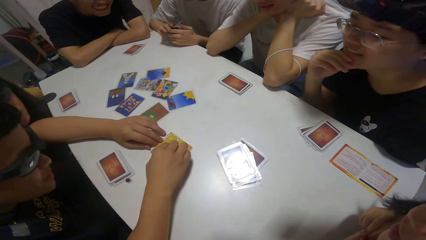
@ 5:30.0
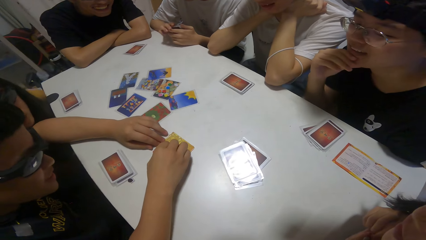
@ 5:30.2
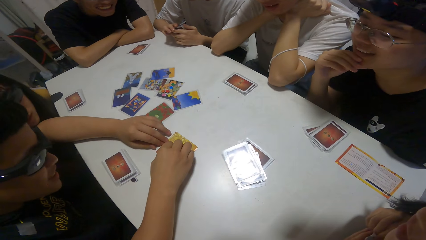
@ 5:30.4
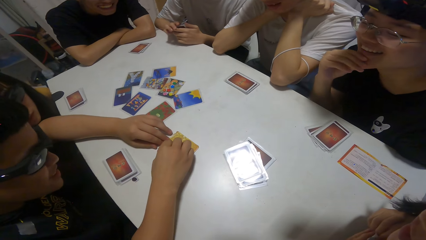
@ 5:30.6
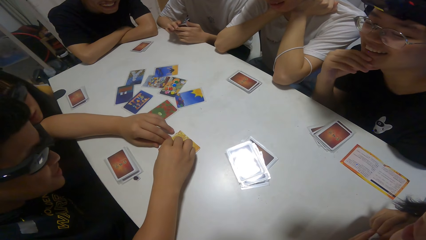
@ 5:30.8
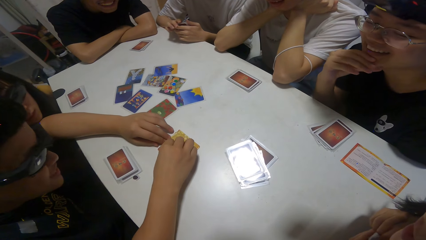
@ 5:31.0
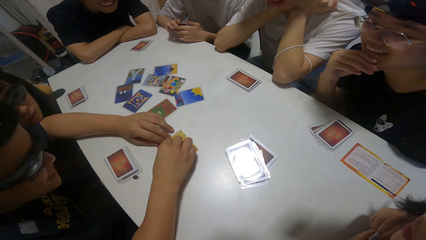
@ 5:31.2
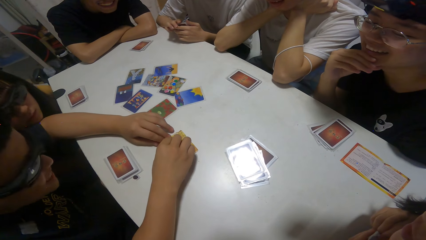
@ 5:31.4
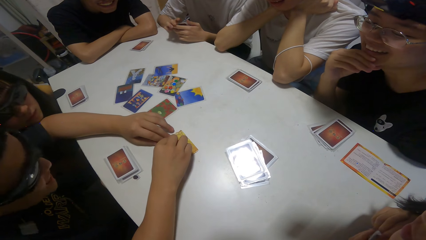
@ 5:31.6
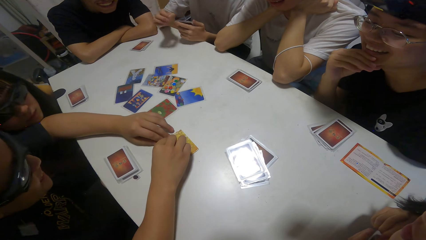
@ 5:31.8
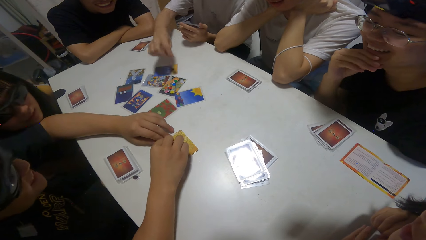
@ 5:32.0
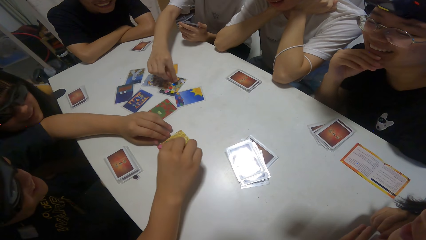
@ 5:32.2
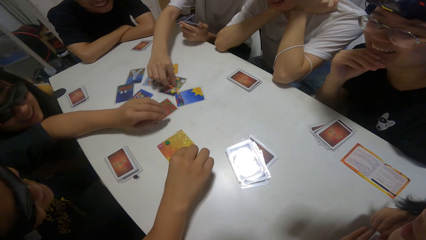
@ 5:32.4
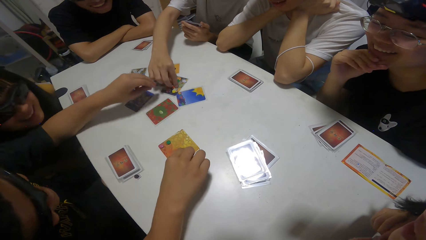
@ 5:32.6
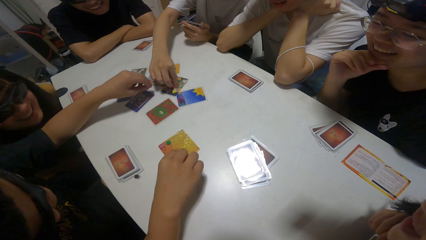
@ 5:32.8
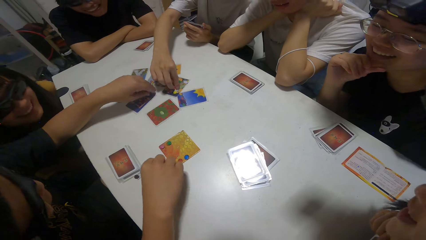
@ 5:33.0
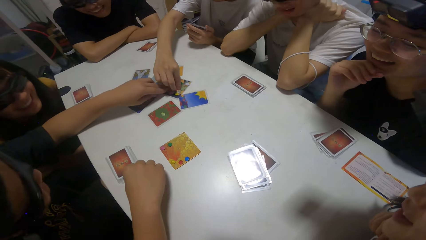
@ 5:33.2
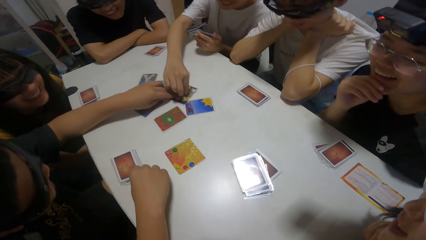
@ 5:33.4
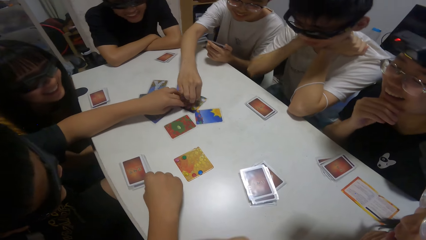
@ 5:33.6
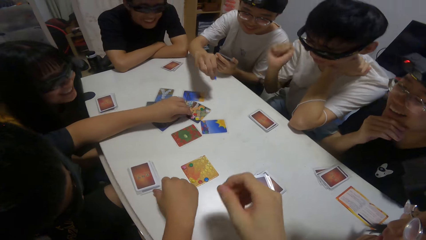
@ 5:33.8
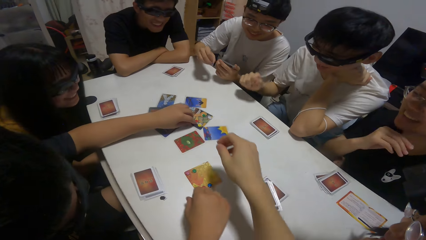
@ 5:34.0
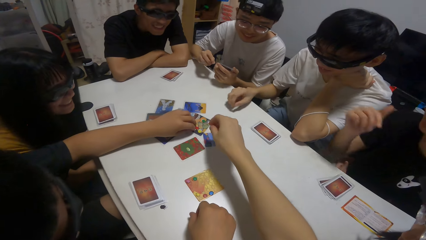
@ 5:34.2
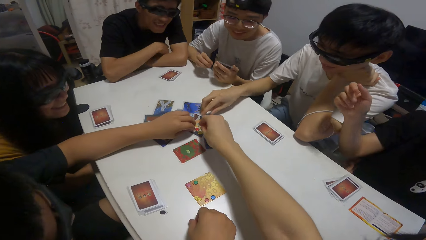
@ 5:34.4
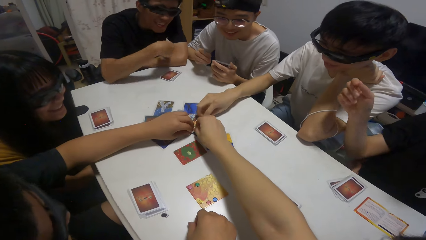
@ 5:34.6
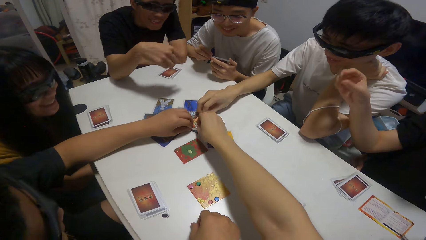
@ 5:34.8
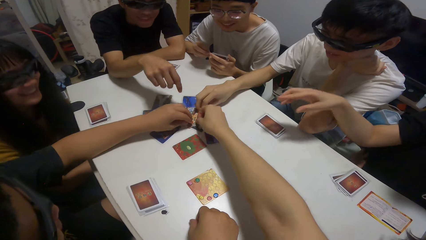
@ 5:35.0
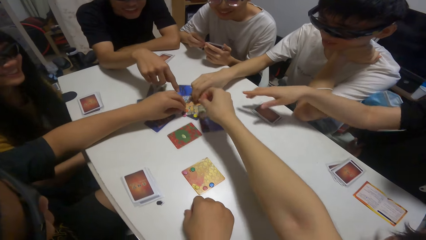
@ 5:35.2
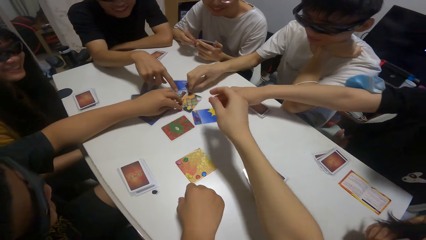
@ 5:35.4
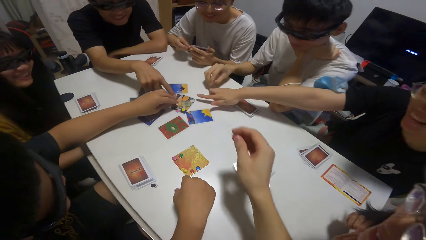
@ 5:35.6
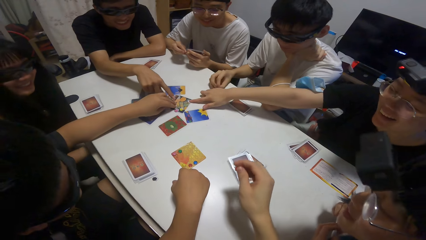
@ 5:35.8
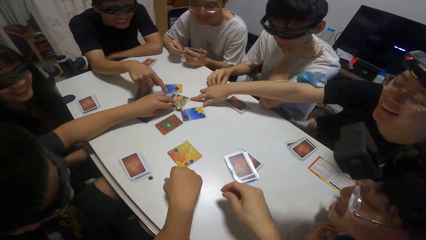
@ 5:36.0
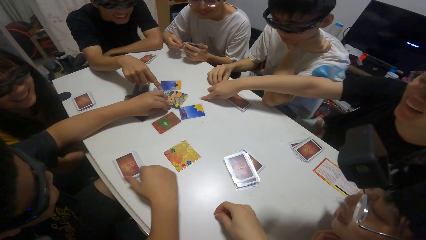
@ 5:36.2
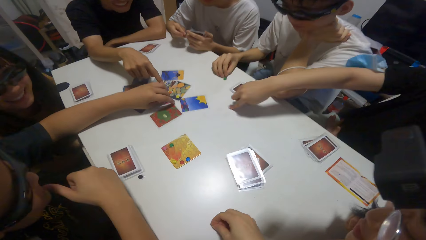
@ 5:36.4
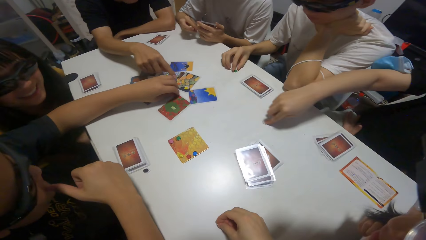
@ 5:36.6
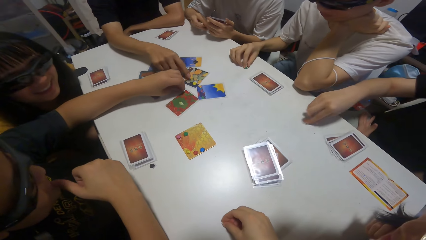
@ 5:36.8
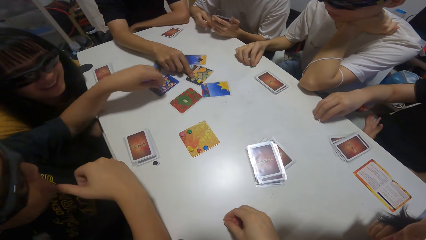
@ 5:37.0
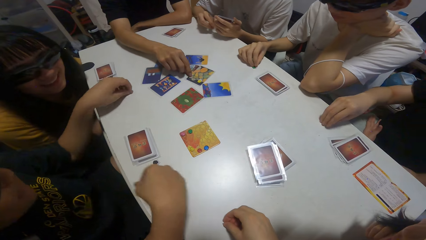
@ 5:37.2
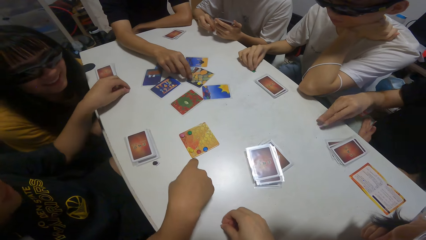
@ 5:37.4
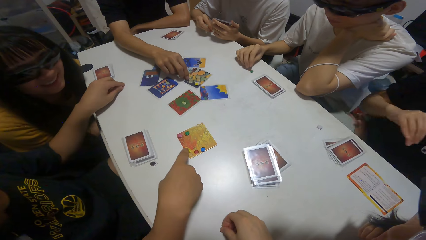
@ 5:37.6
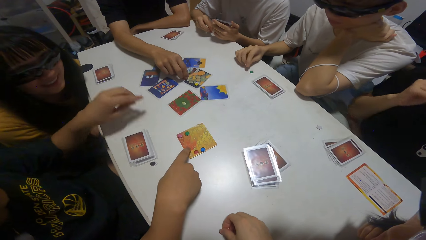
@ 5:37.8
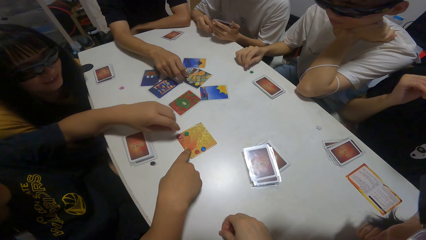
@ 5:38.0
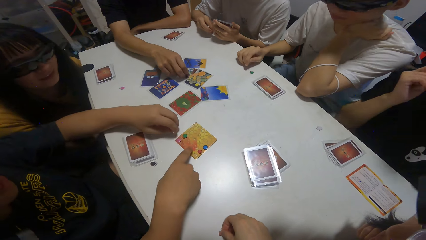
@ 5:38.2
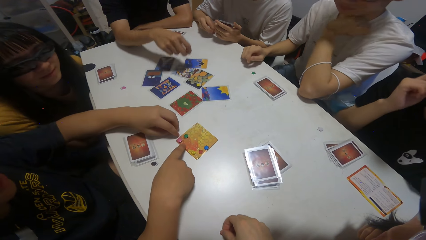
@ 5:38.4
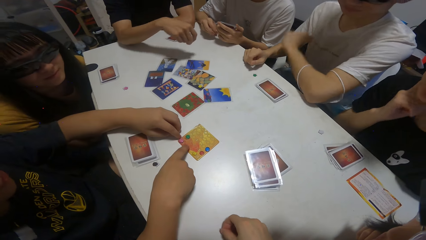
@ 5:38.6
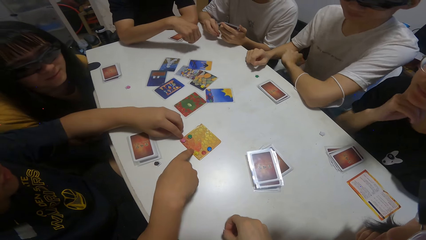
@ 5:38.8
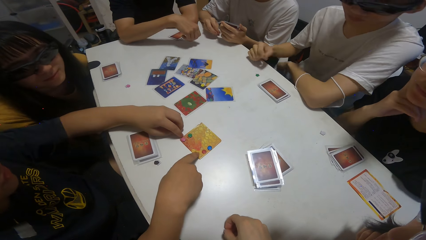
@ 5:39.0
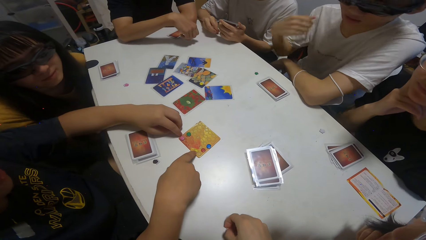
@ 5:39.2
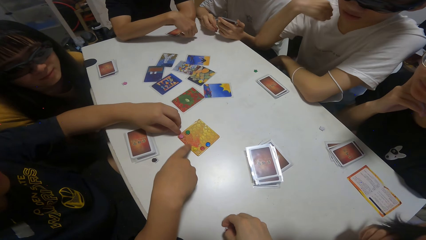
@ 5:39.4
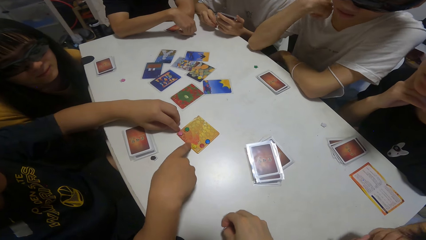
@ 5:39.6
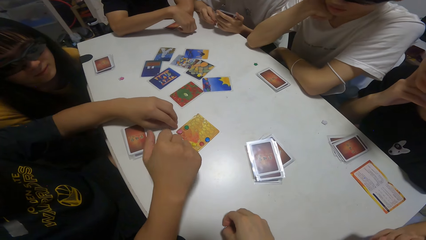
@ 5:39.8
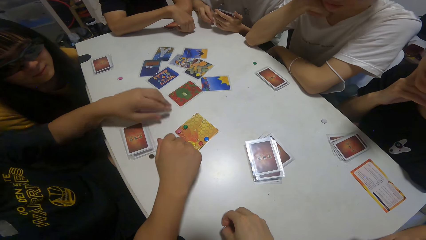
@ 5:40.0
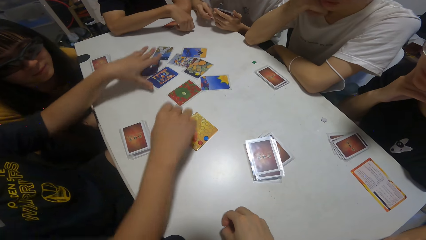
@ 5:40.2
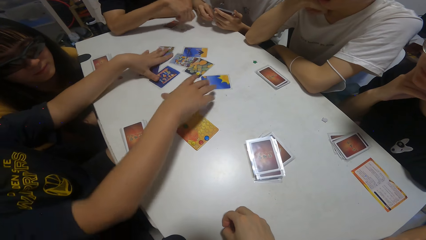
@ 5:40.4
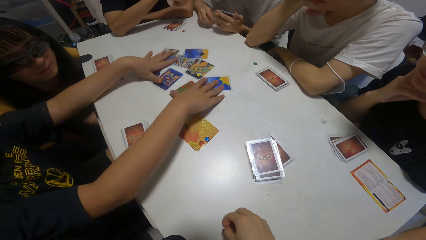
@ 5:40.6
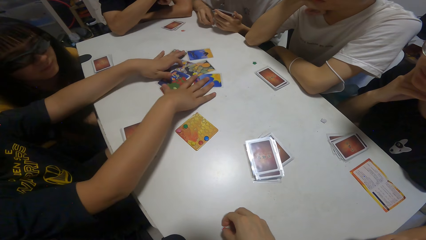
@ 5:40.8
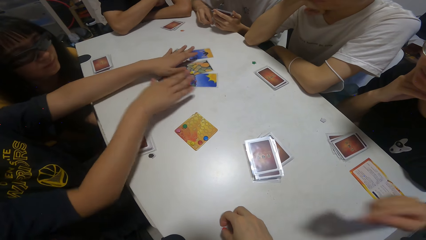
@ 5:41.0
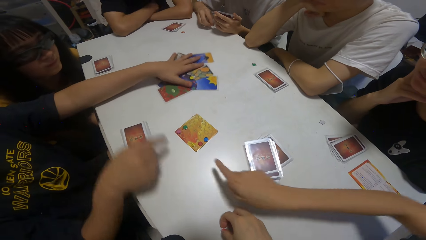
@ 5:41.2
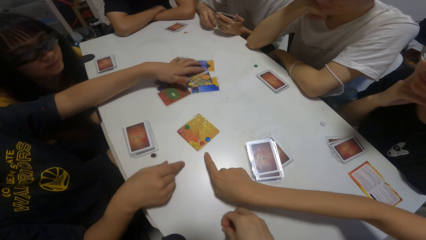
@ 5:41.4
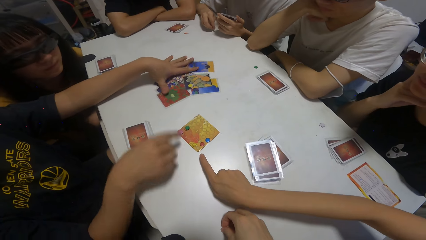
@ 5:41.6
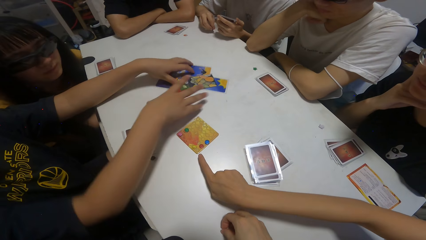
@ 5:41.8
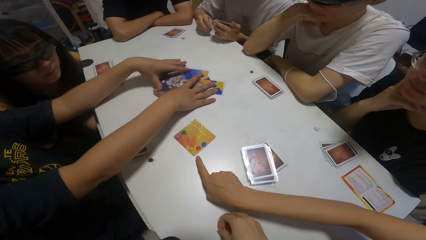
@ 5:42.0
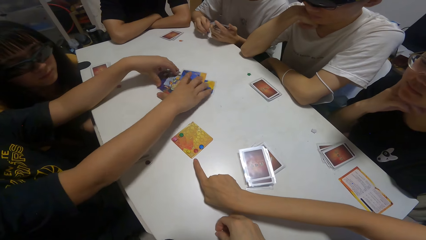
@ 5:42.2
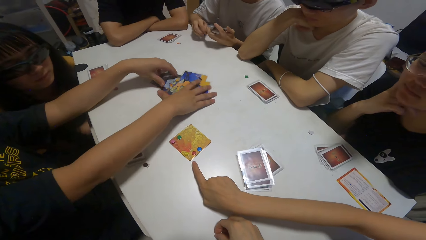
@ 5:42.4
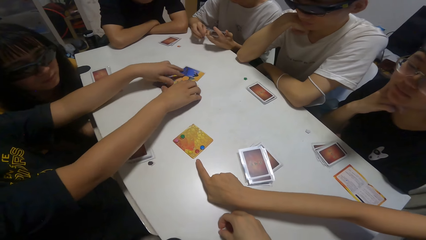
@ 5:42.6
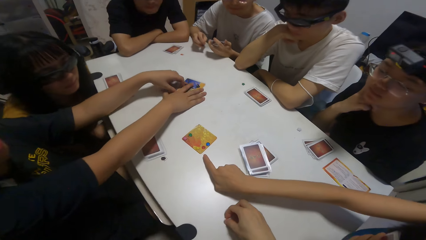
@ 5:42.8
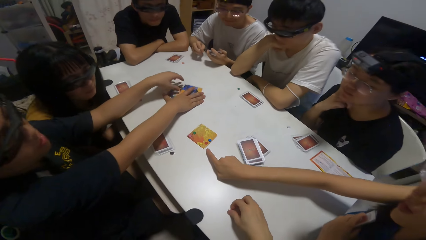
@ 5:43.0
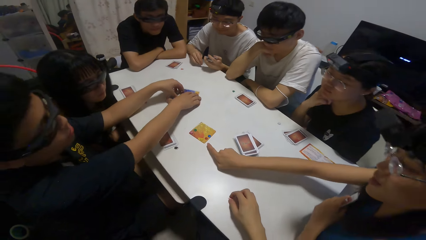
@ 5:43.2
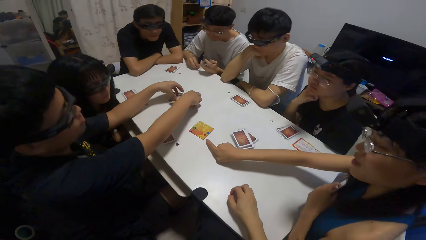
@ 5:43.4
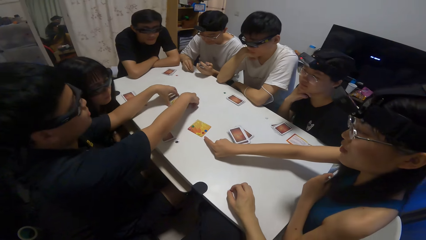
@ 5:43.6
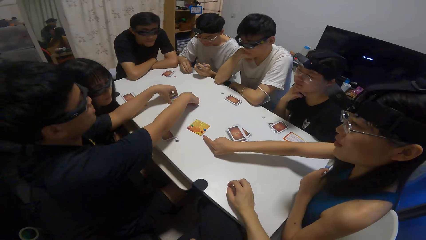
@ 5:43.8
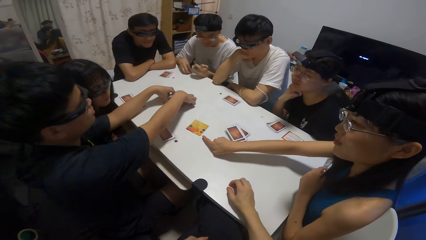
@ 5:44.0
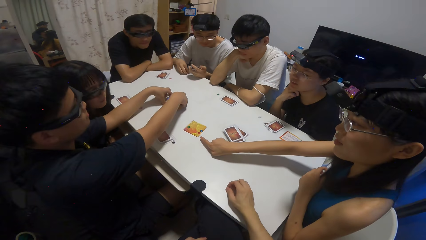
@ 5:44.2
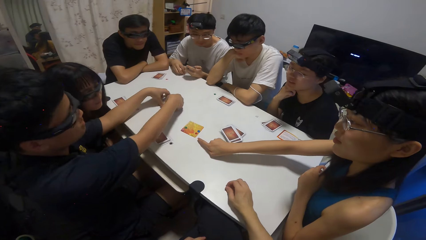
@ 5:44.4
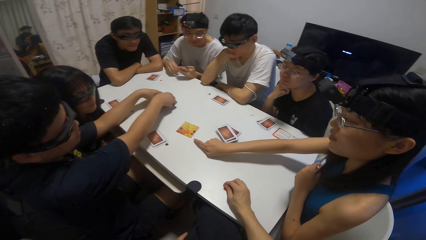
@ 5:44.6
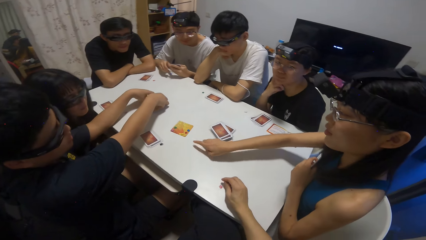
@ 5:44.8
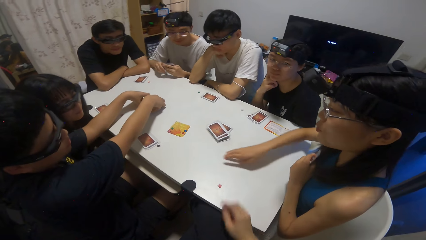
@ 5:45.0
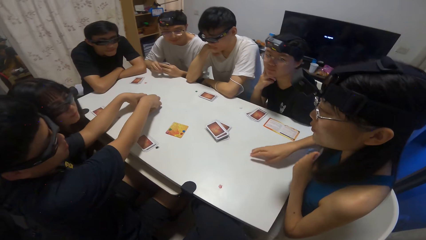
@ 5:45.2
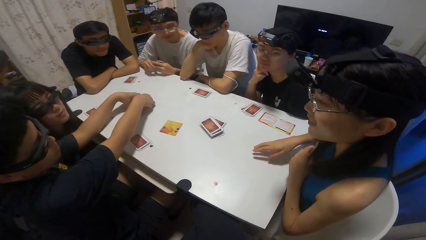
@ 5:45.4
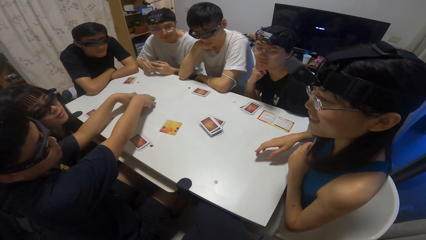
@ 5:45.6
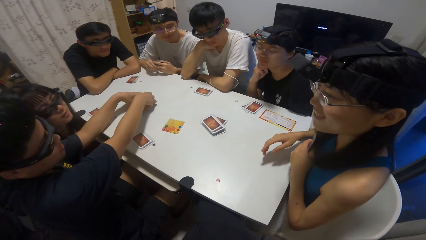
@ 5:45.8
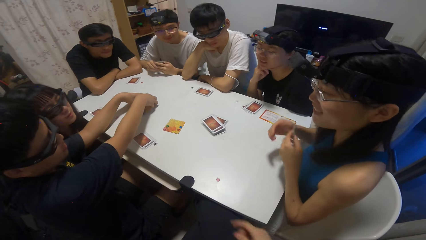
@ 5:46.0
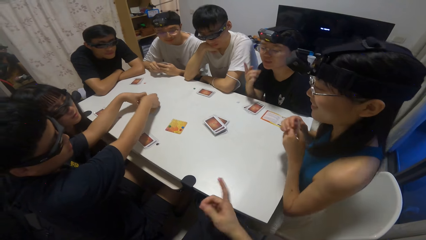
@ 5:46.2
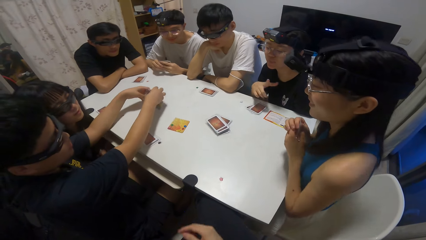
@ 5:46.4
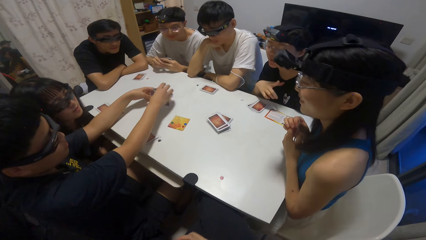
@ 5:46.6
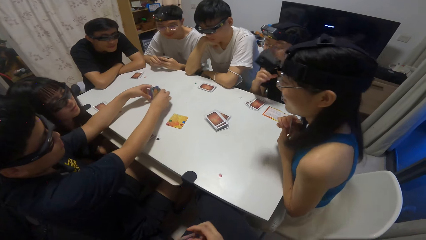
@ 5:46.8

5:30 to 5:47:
A boy picks a sticker on the card on the table. The camera wearer picks a sticker on the card on the table with her right hand. Another boy picks a sticker on the card on the table with his left hand. Another boy picks a sticker on the card on the table with his right hand. The camera wearer plays cards on the table. A girl picks a sticker on the card on the table with her right hand. Another boy picks a sticker on the card on the table with his right hand. A person plays cards on the table. The second boy packs some cards on the table with both hands. Another girl points towards a card on the table.
